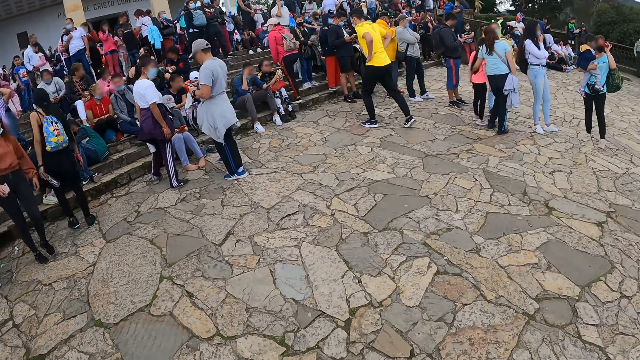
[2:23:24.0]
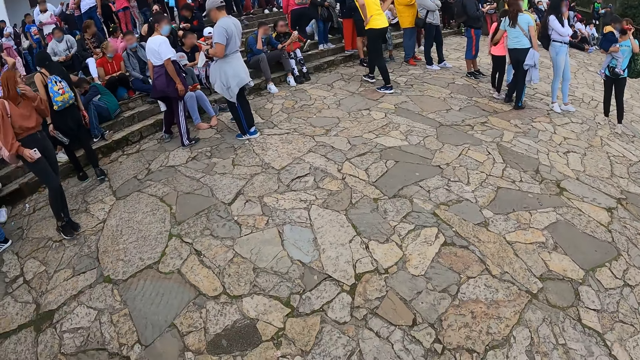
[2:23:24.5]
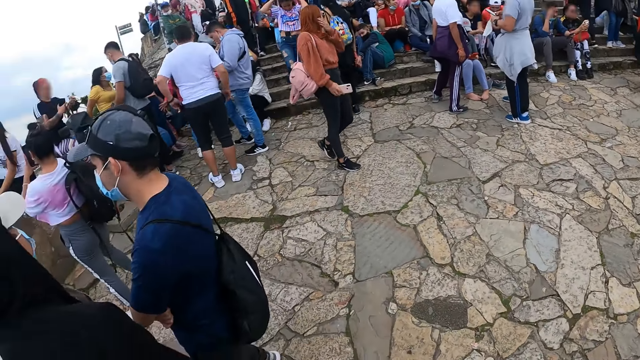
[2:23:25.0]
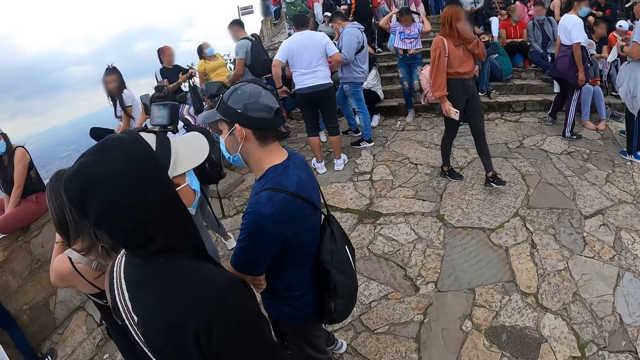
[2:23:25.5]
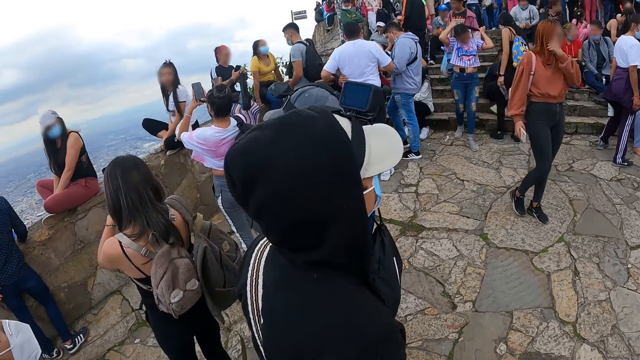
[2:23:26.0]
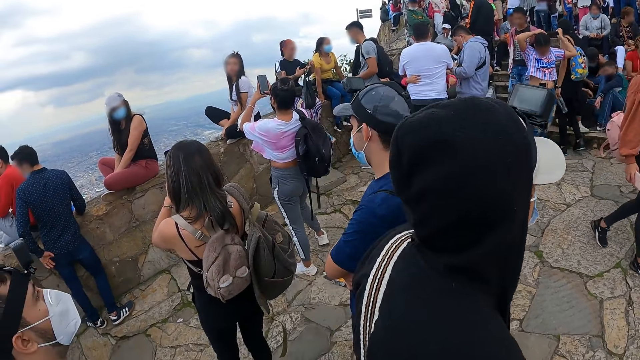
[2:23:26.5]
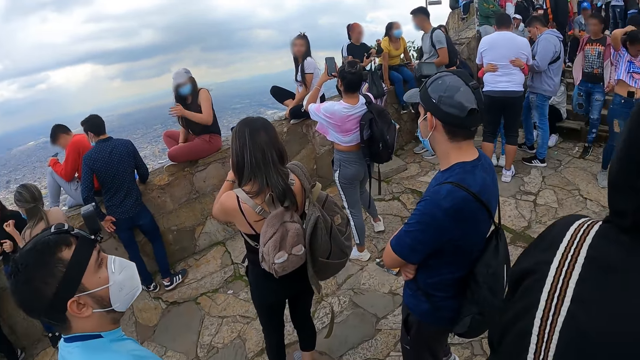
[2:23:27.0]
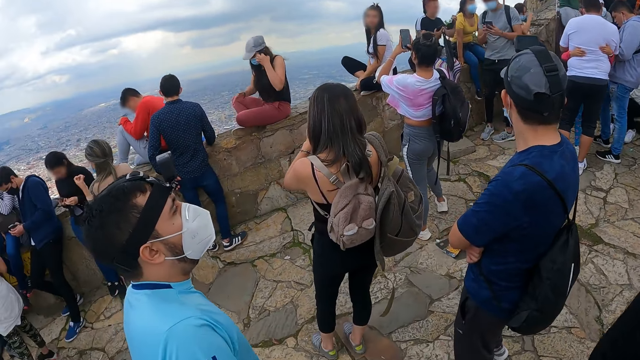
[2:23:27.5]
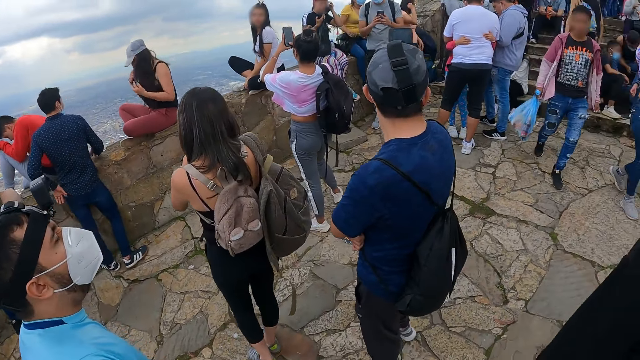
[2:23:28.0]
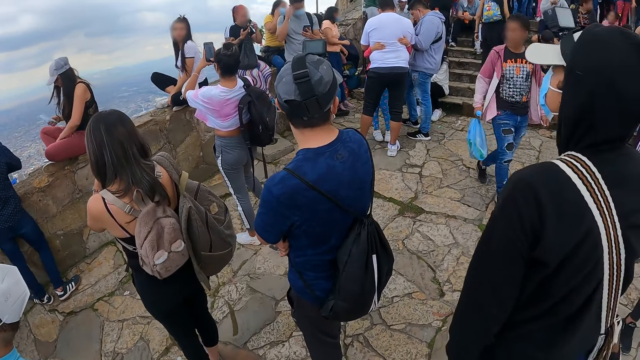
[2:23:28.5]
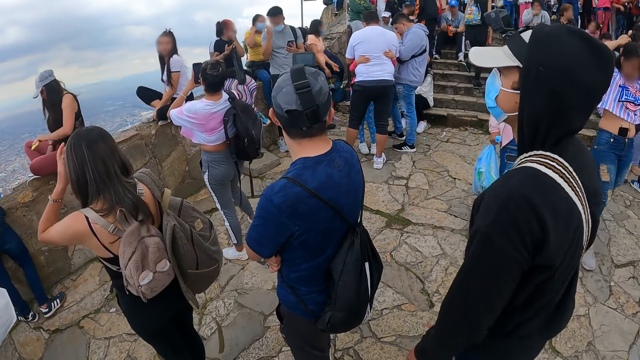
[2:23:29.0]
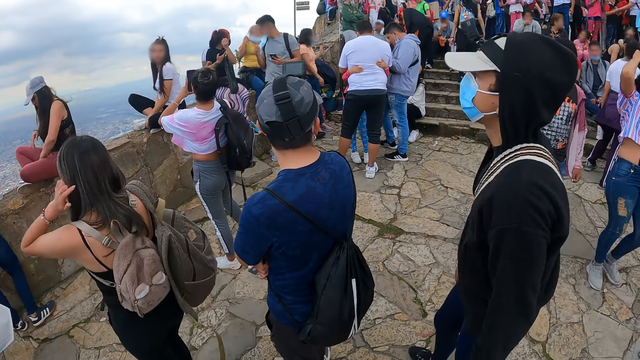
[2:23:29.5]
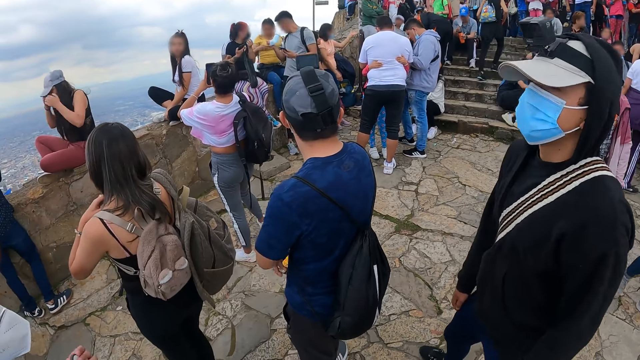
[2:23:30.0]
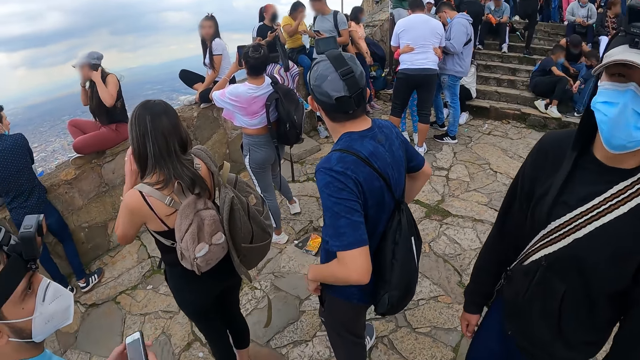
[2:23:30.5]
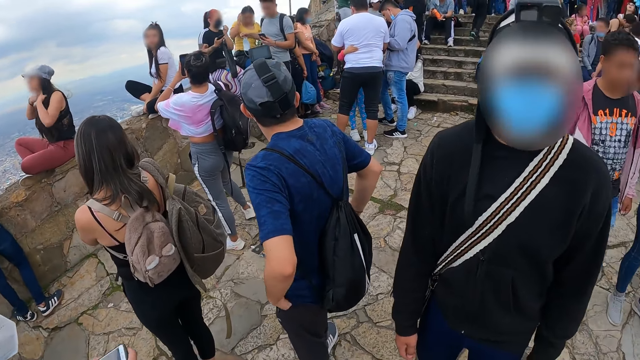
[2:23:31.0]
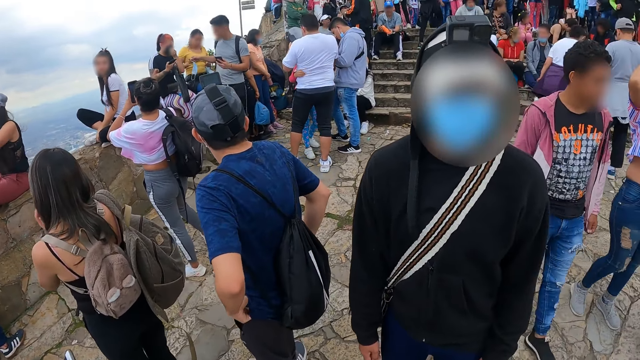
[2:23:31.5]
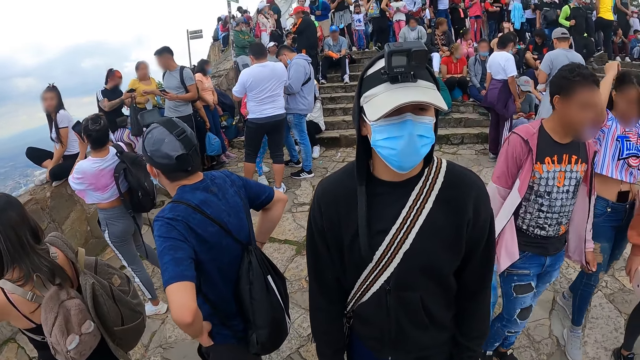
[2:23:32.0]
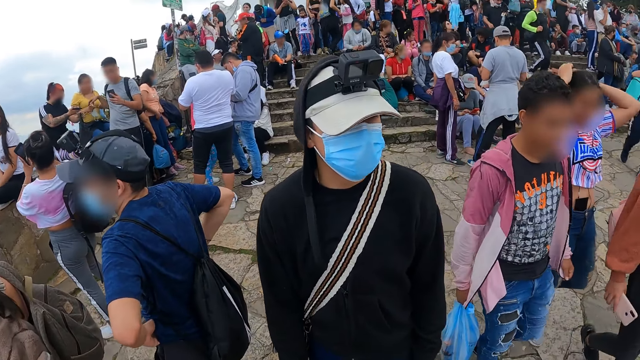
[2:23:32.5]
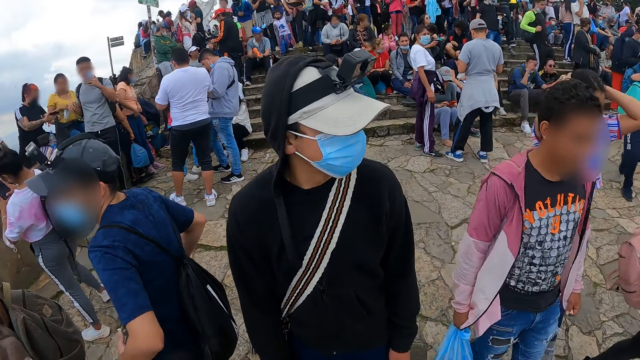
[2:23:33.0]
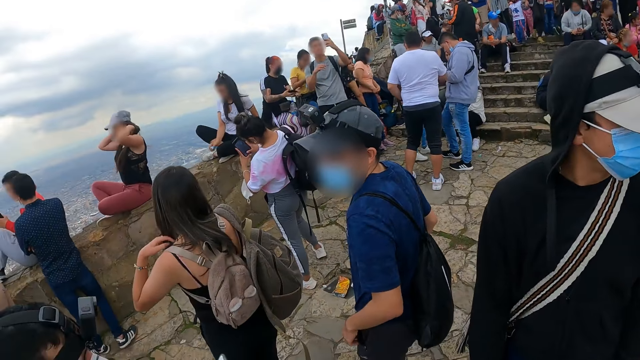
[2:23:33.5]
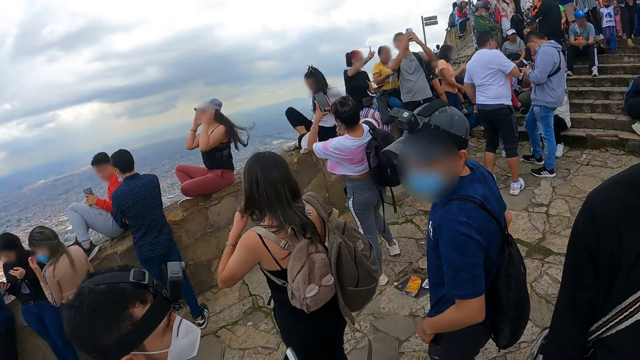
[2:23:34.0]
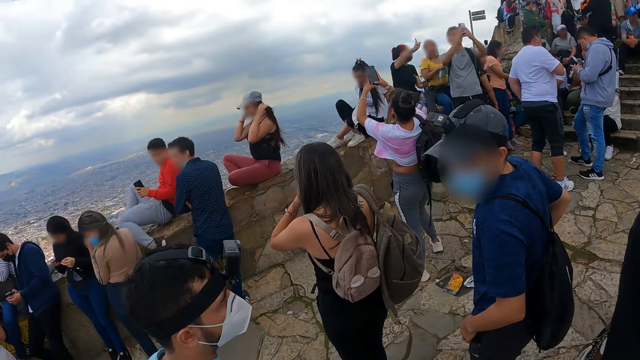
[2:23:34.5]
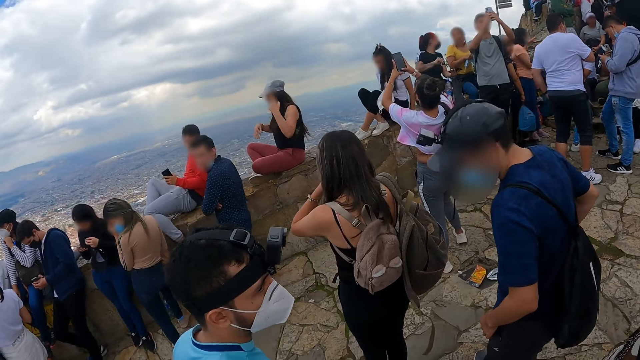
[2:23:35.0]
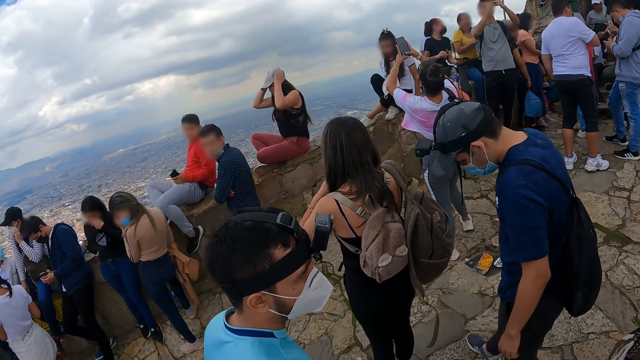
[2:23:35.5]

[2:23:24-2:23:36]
The man walks around and adjusts his shirt with both hands.

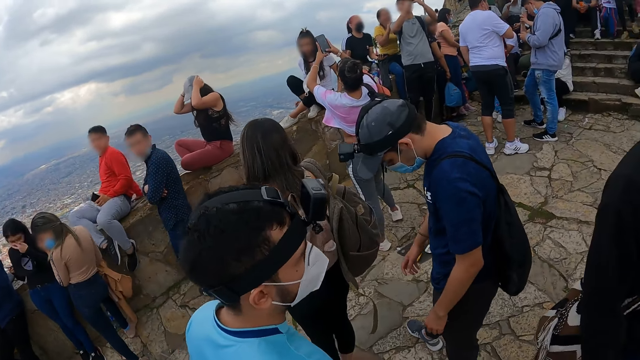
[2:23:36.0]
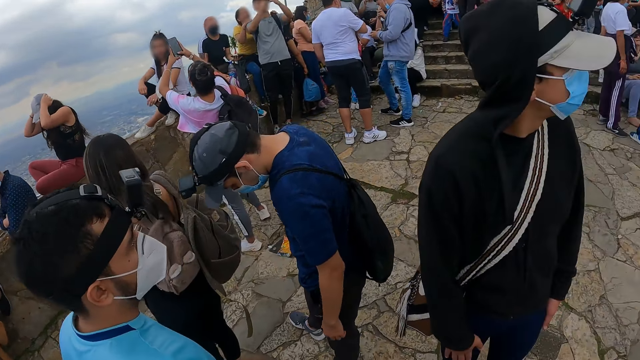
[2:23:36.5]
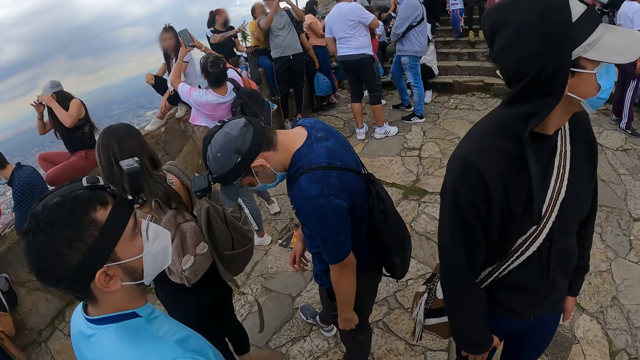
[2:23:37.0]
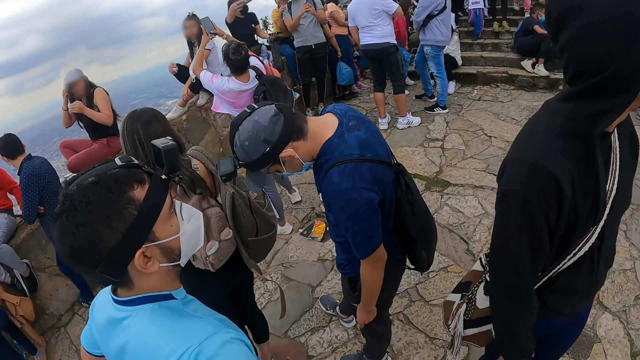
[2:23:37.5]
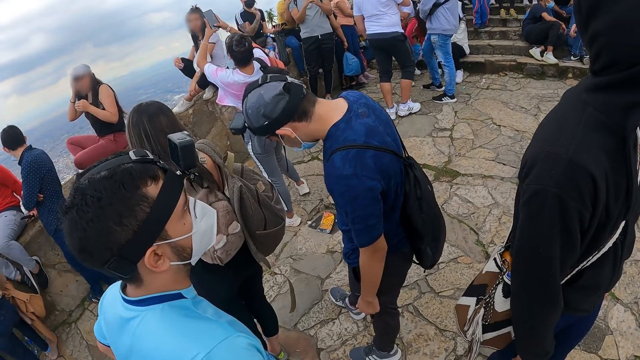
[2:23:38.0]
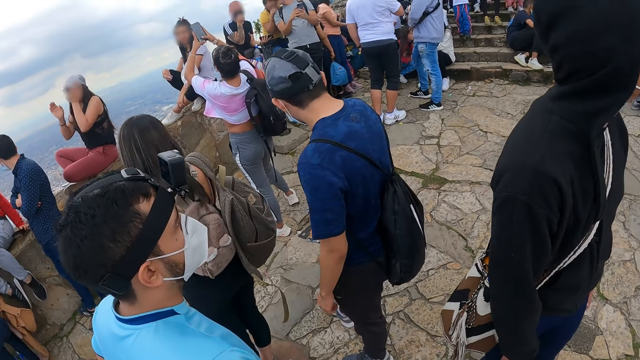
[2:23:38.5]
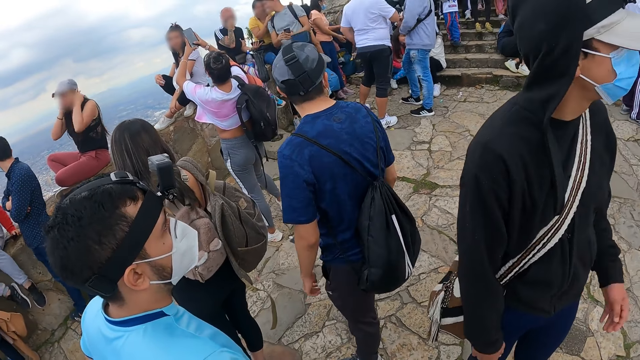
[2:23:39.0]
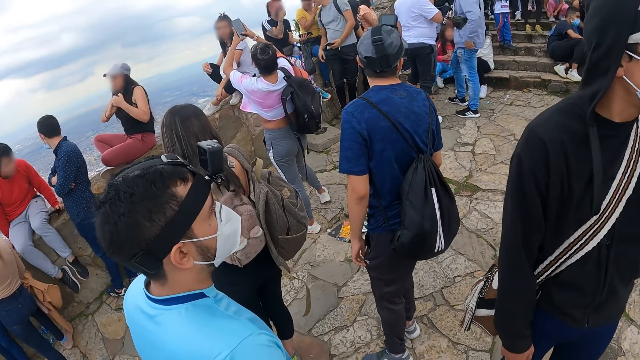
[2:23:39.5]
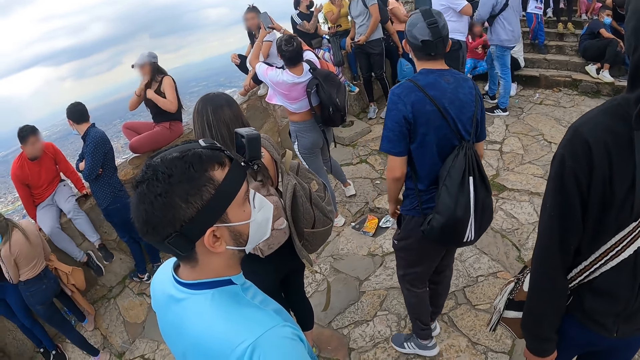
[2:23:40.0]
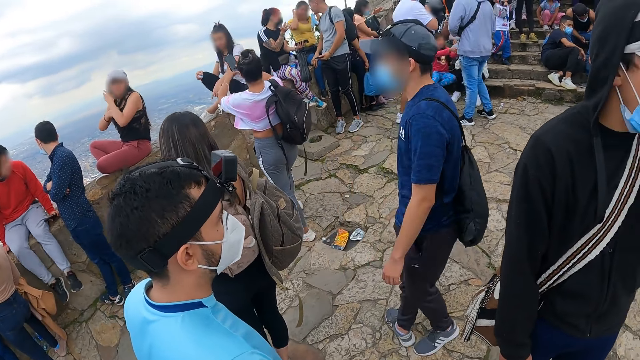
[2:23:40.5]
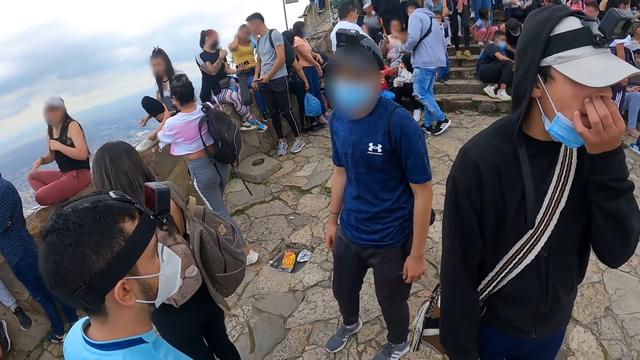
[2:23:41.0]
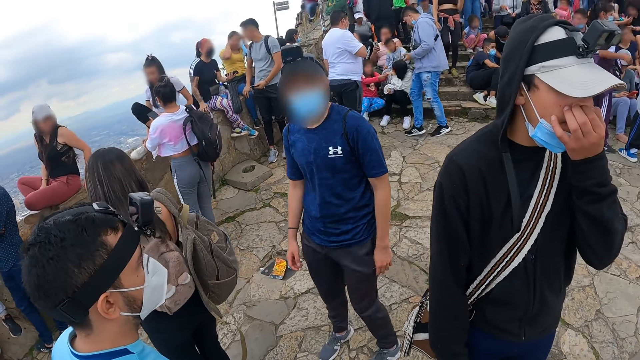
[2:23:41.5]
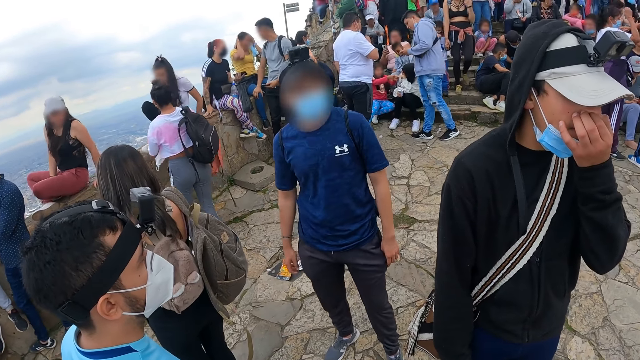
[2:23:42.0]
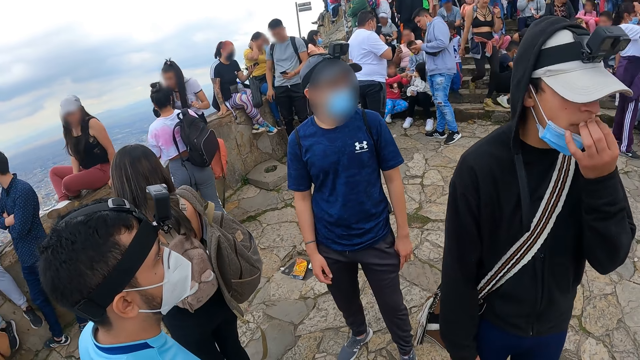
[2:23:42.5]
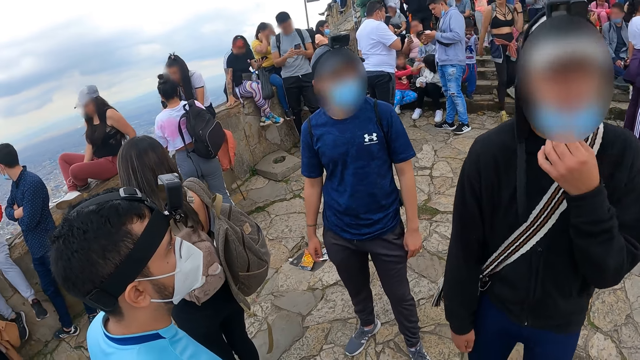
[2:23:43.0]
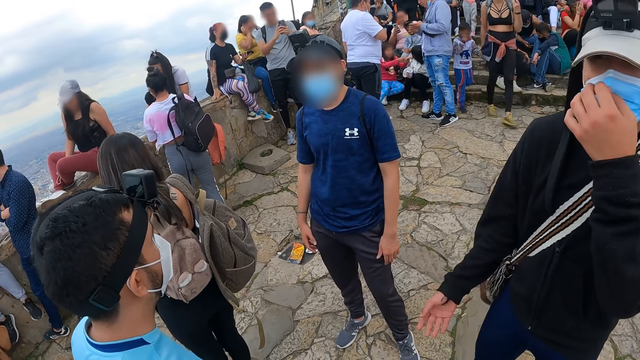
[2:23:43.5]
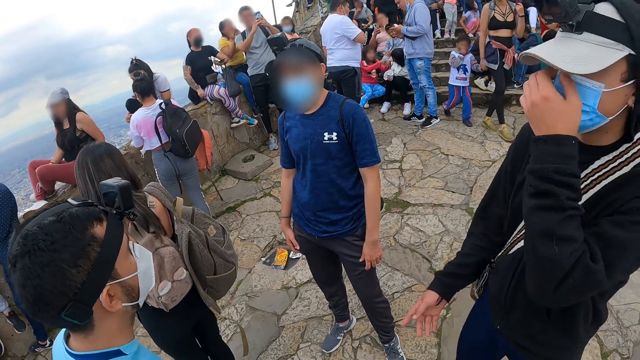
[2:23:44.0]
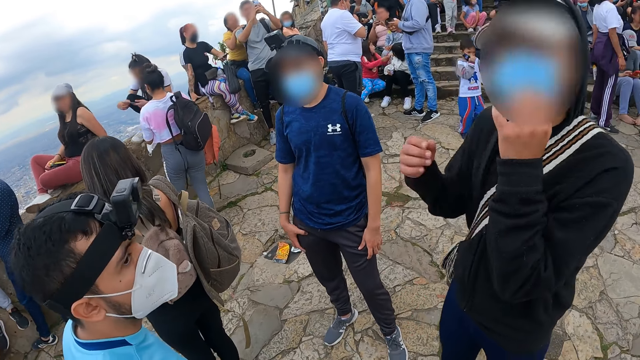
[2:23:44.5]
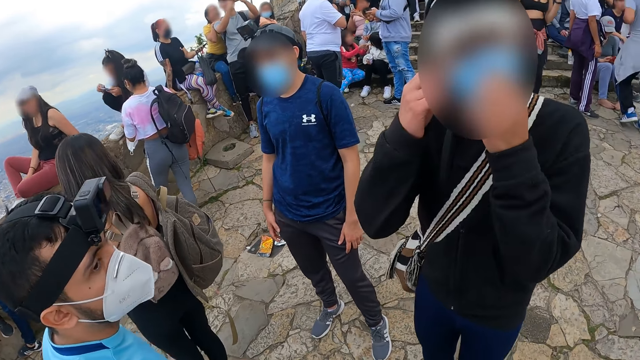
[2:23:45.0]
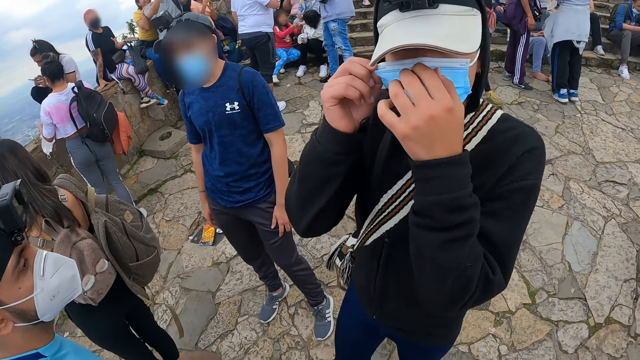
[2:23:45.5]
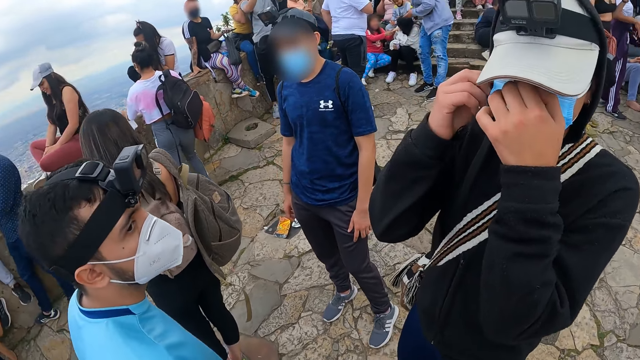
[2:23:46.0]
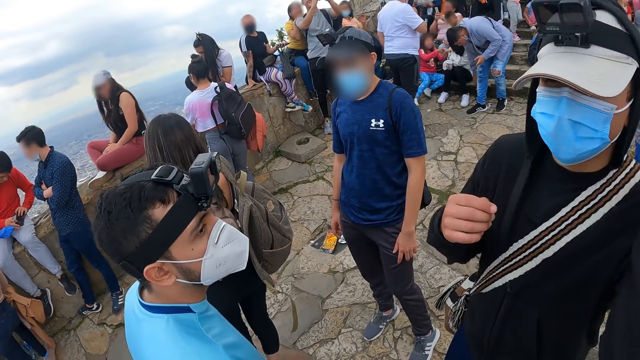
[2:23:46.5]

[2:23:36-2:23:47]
The man adjusts the facemask on his face with his right hand and touches his nose. He holds his nose with his left hand. He adjusts the facemask on his face with his left hand. He adjusts the facemask on his face with both hands.
